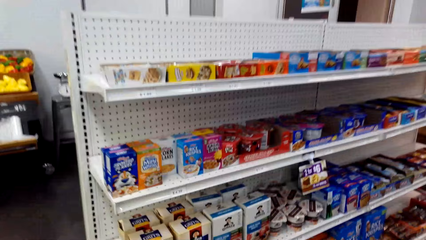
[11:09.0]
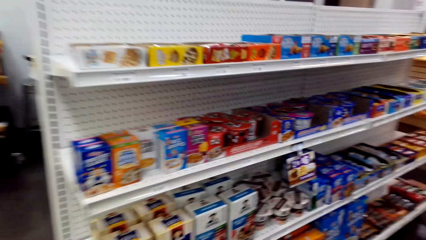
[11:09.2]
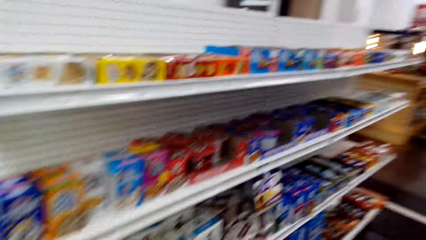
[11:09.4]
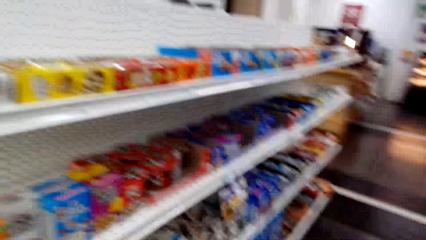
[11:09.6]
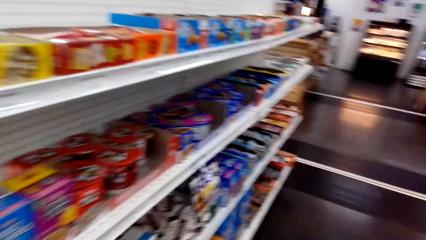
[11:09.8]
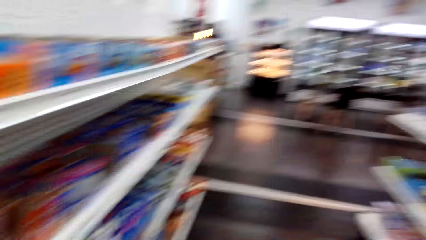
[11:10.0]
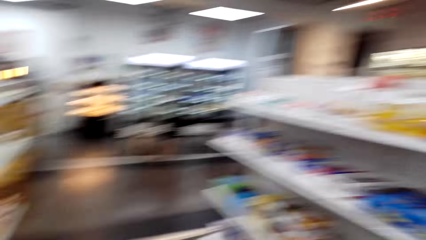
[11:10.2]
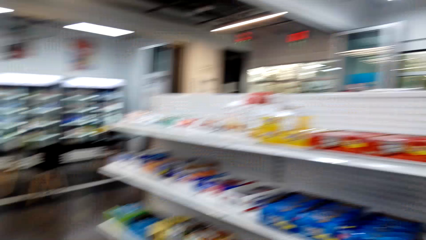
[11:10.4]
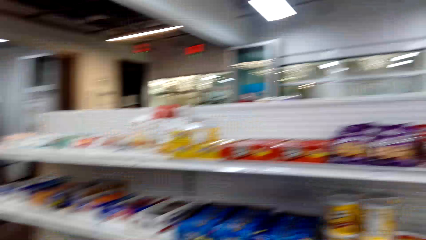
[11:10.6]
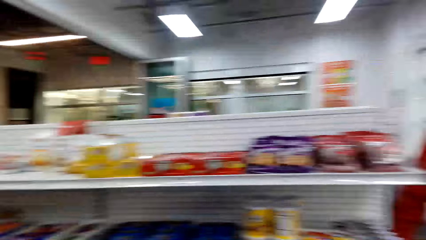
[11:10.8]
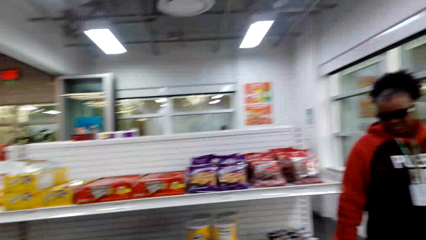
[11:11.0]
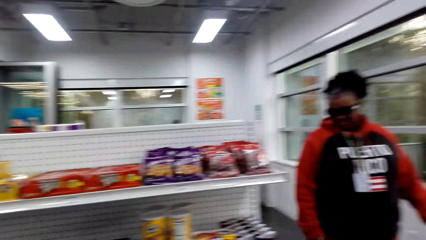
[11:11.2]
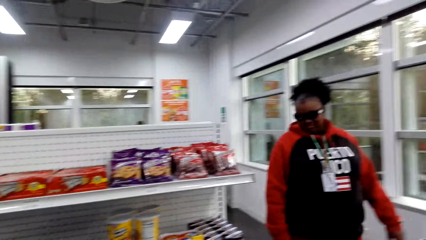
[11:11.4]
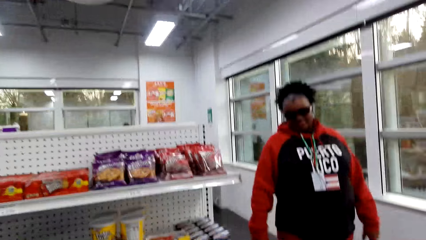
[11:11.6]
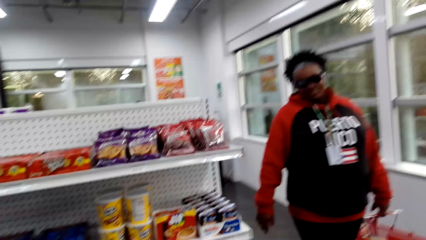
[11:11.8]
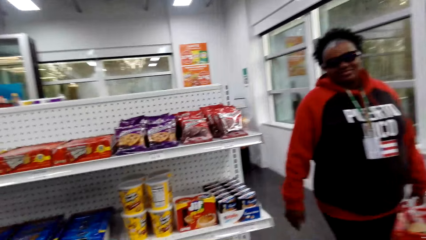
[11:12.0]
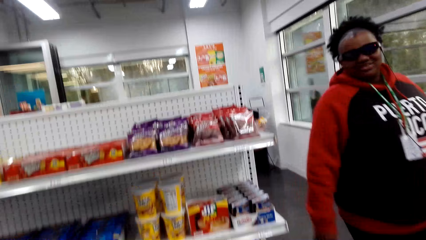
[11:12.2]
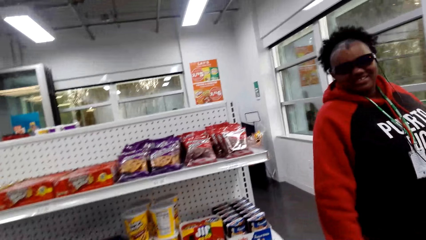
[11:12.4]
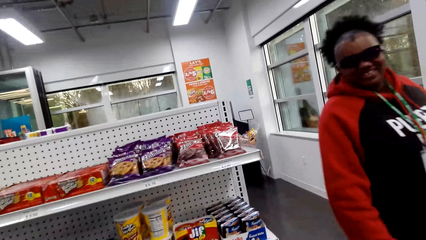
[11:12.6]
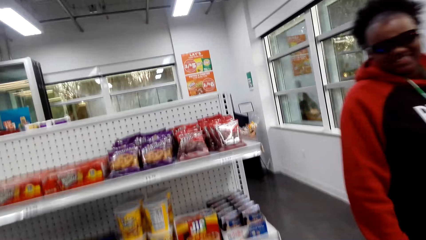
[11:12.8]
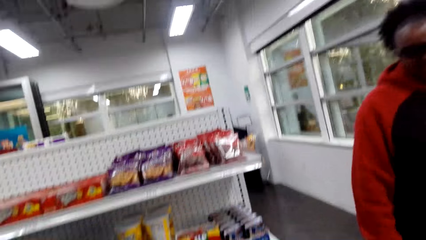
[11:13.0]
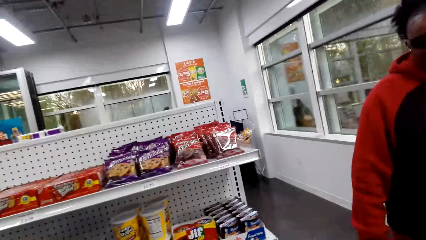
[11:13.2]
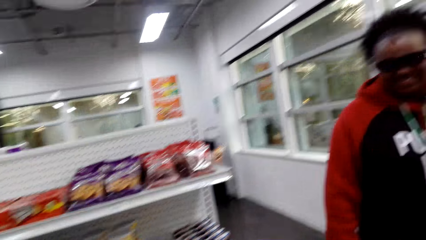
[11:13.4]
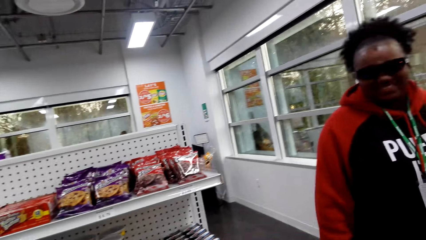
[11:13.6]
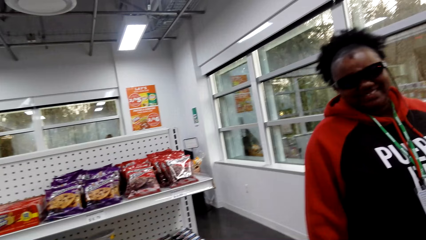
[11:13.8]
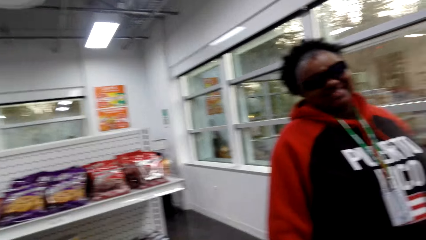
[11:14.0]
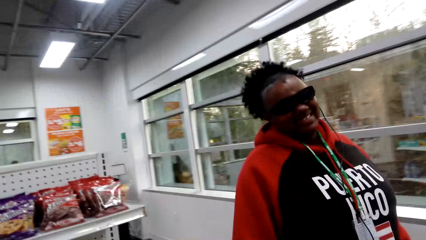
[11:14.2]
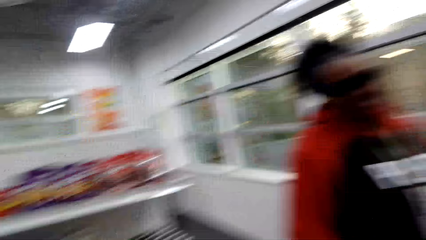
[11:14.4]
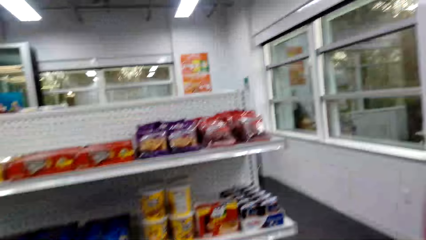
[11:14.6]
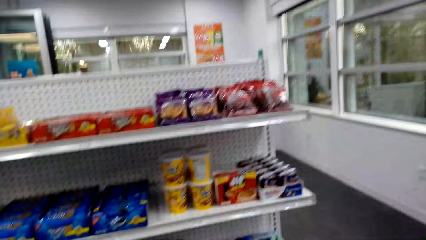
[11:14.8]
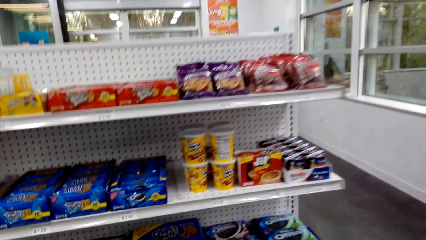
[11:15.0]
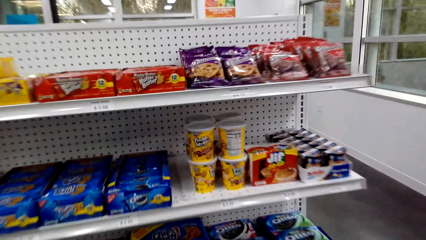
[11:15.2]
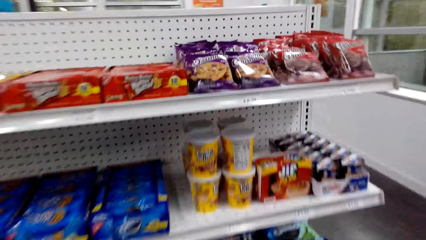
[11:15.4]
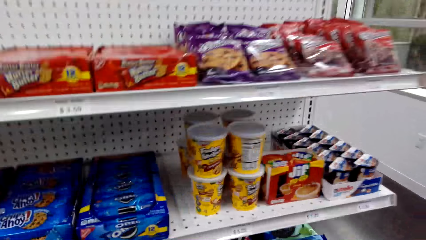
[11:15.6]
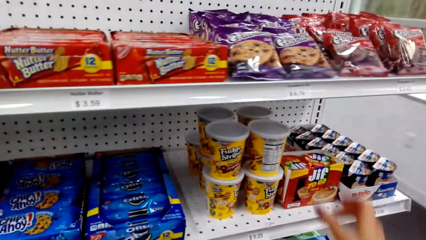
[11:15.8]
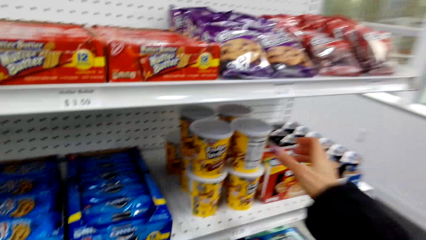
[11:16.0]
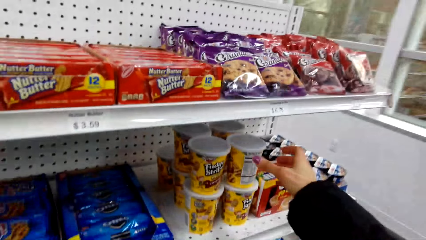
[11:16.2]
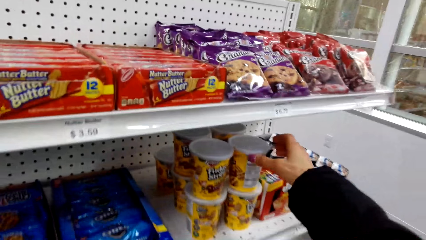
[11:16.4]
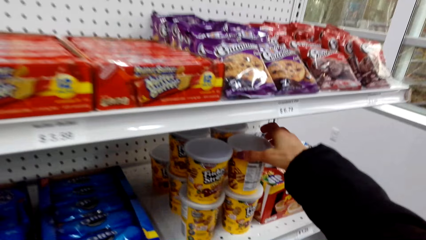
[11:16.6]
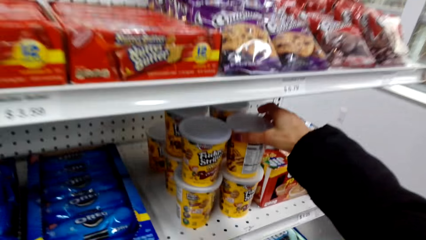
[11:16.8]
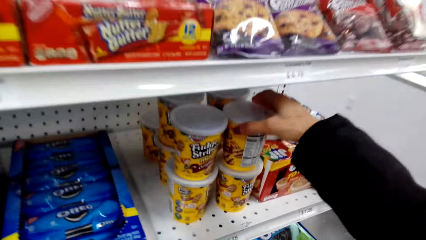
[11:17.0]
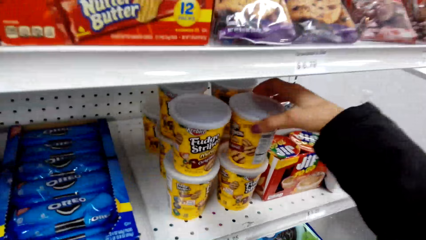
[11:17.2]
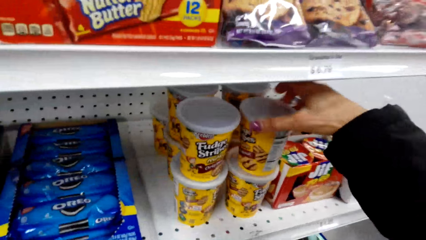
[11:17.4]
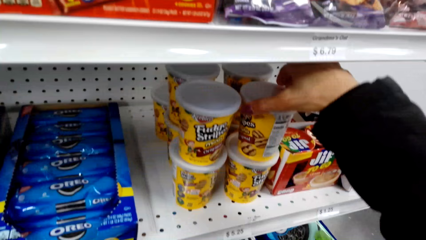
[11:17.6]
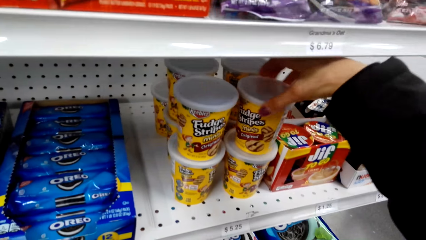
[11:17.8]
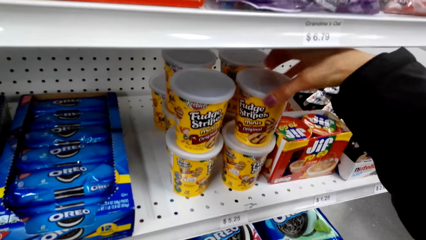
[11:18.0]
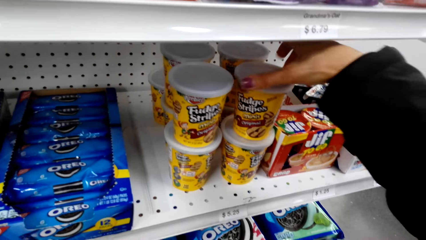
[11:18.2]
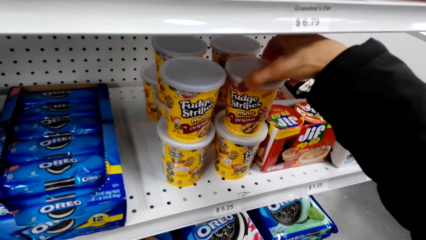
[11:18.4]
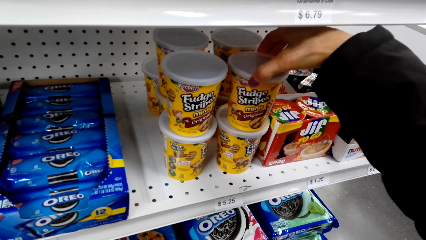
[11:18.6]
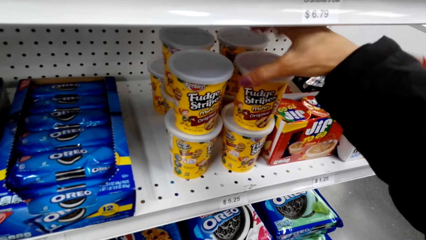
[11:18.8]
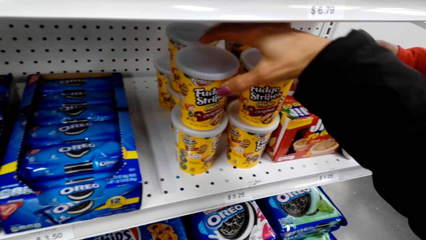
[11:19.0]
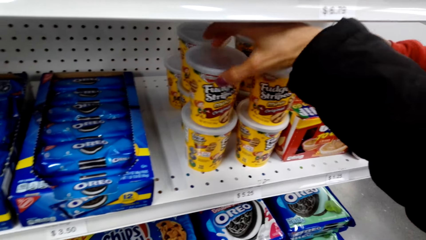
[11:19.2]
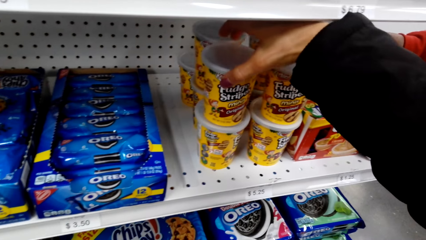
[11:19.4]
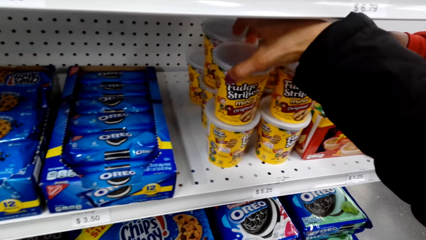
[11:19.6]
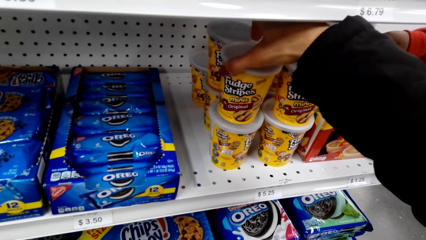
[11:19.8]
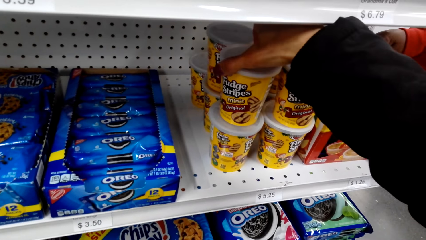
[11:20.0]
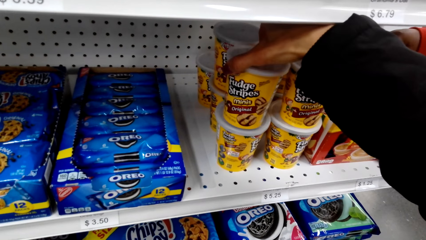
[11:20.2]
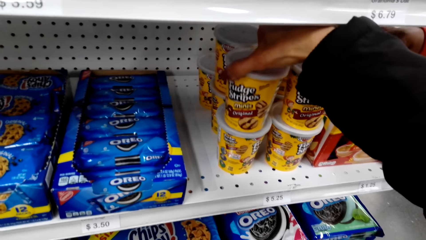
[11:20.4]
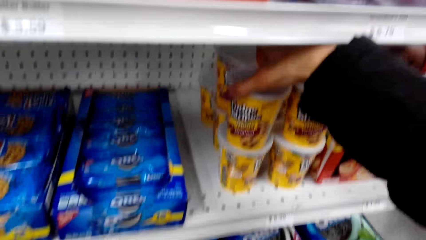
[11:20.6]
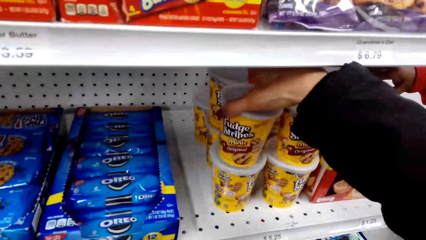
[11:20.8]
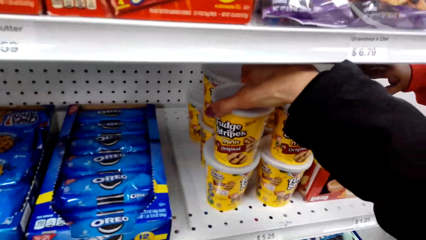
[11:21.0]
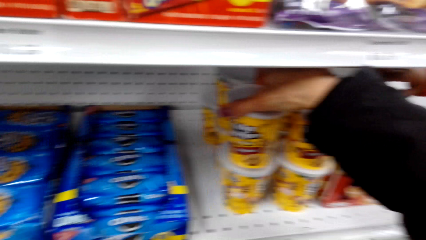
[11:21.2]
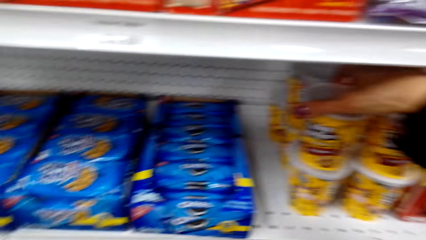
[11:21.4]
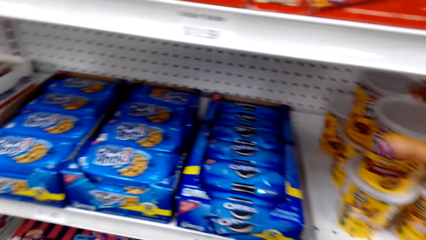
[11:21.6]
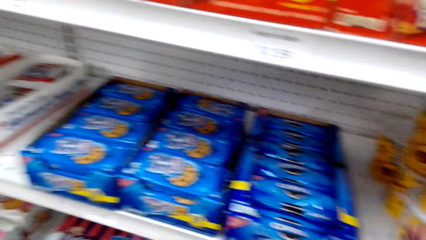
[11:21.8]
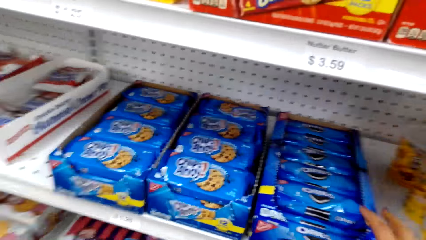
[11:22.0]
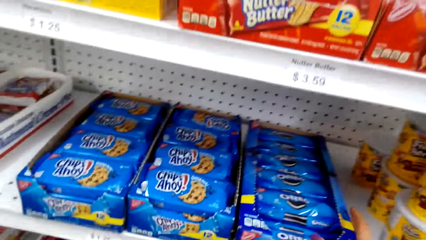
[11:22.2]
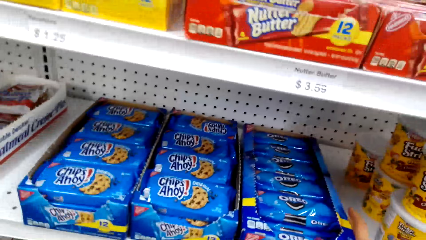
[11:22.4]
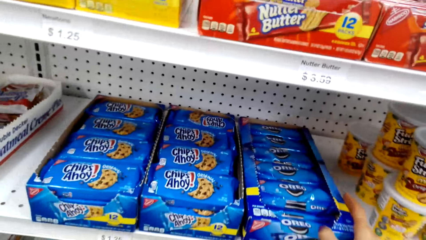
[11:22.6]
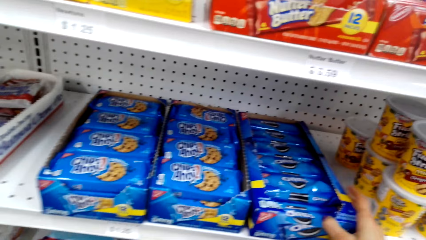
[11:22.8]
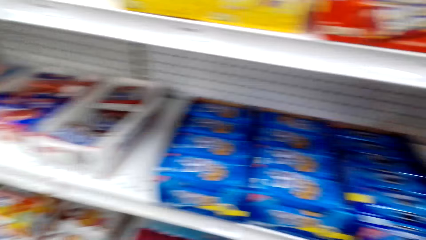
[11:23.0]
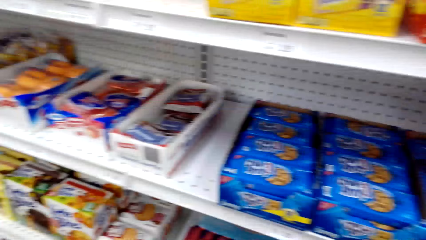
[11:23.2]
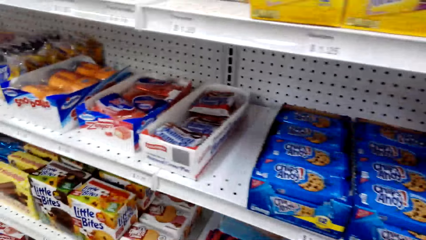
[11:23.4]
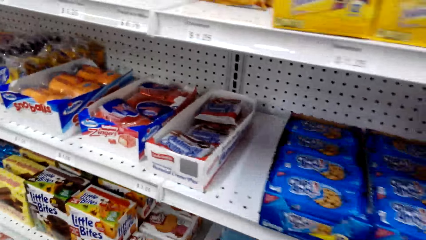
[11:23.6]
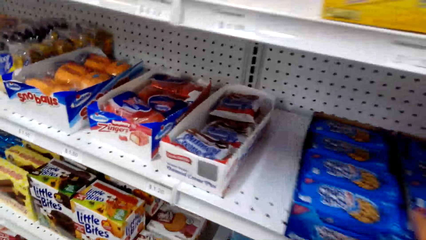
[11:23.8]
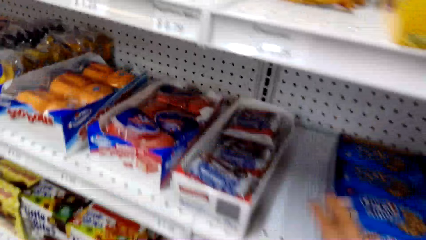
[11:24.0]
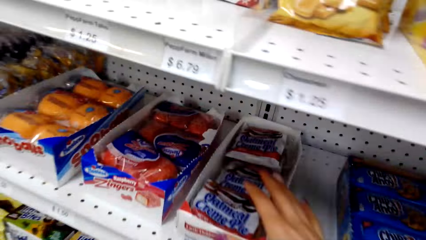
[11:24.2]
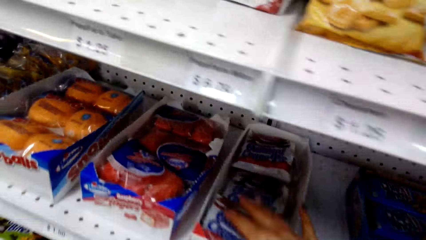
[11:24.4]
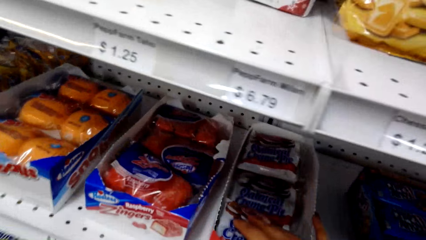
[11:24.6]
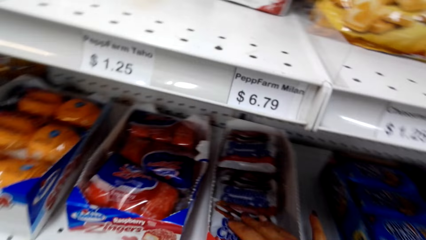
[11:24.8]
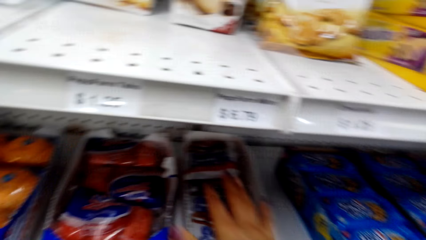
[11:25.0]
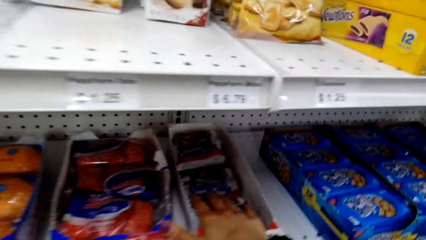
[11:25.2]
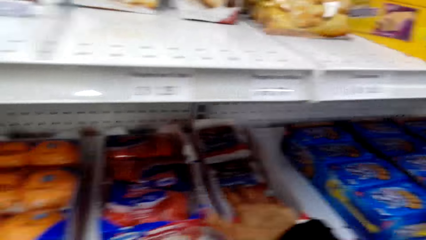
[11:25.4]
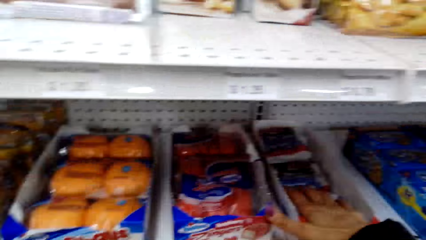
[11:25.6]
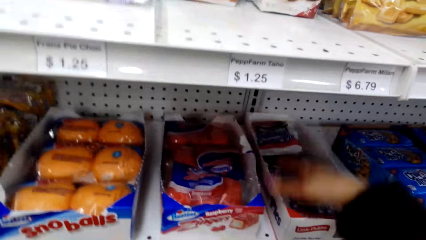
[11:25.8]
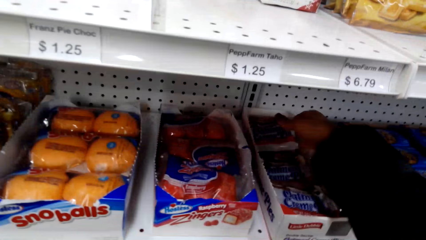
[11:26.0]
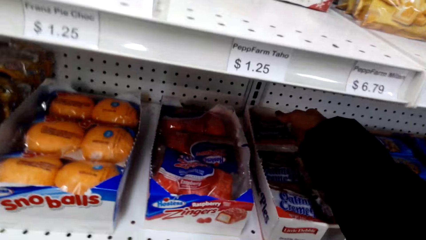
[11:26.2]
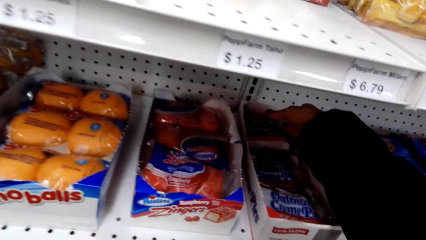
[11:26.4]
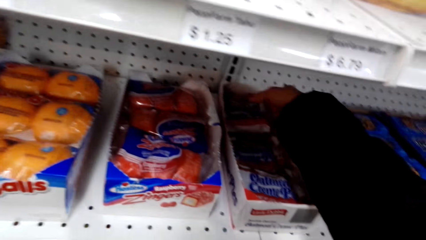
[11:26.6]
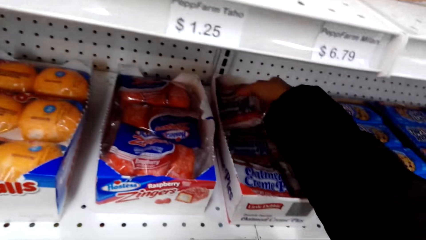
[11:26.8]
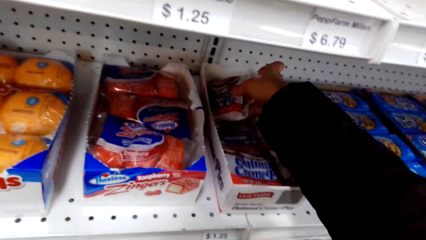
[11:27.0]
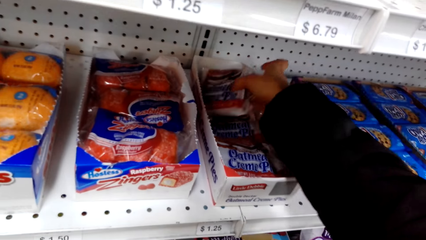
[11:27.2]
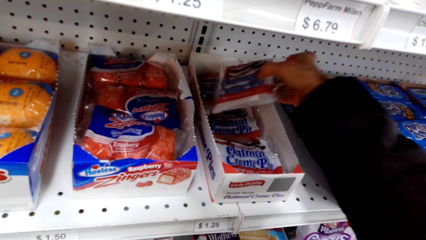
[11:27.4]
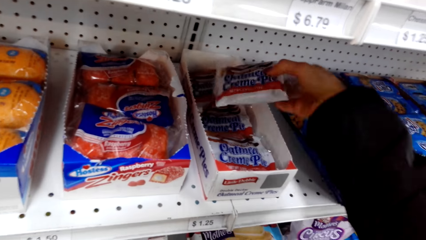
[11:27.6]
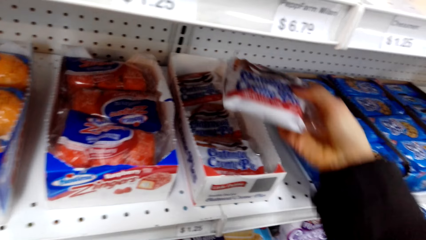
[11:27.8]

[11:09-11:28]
A woman walks in the supermarket. The camera wearer turns a can of Fudge Stripes on the shelf. The woman holds the Fudge Stripes. The camera wearer turns the Fudge Stripes on the shelf. She holds the Oatmeal Crème Pies. She places her hand on the Oatmeal Crème Pies.
